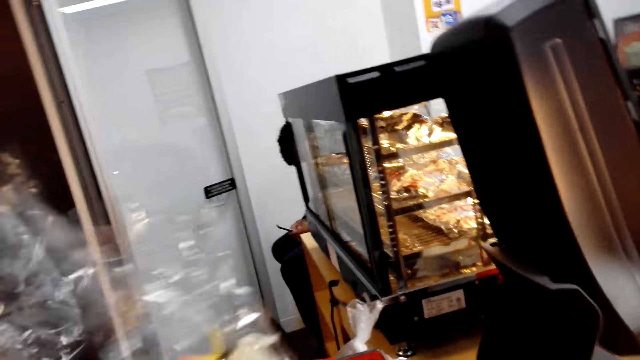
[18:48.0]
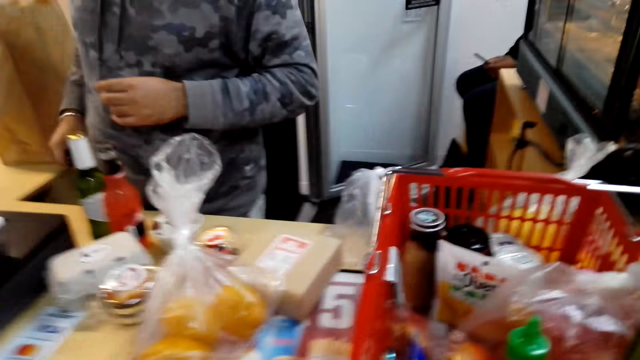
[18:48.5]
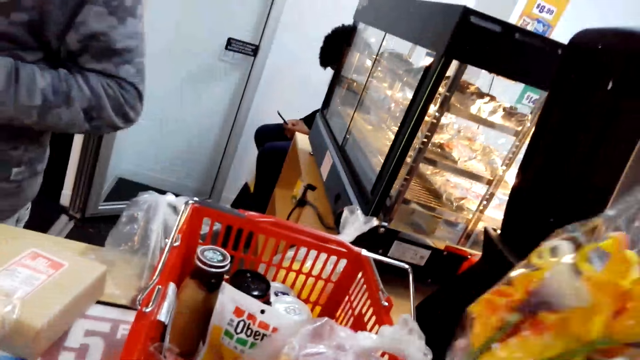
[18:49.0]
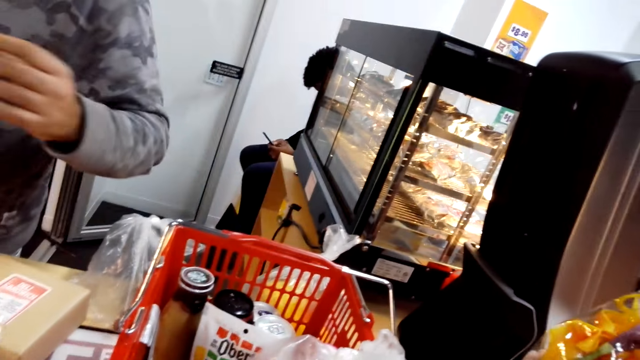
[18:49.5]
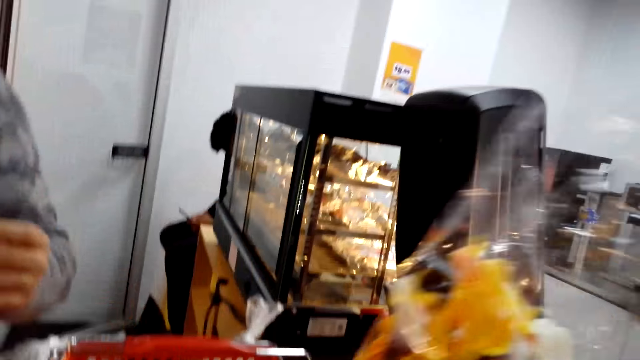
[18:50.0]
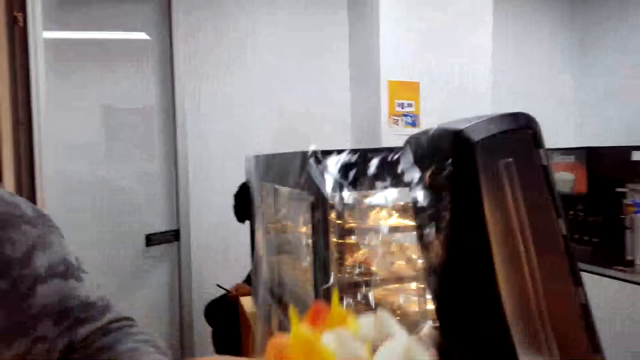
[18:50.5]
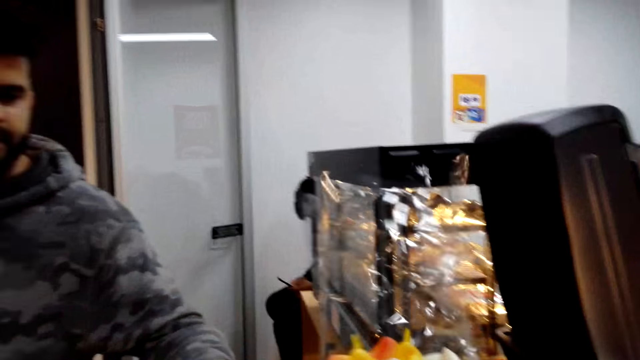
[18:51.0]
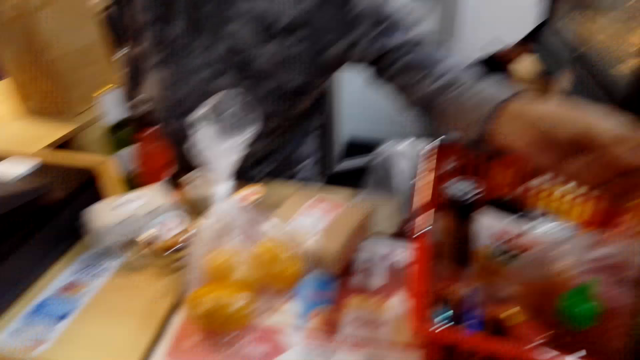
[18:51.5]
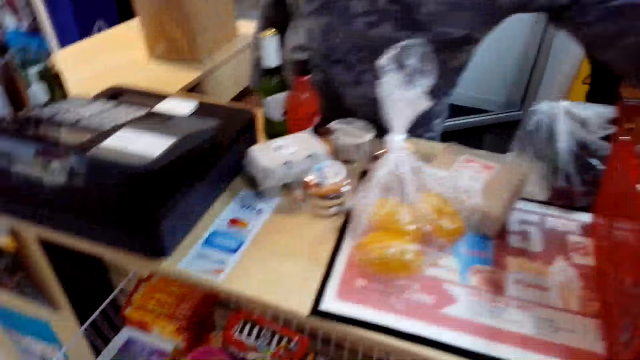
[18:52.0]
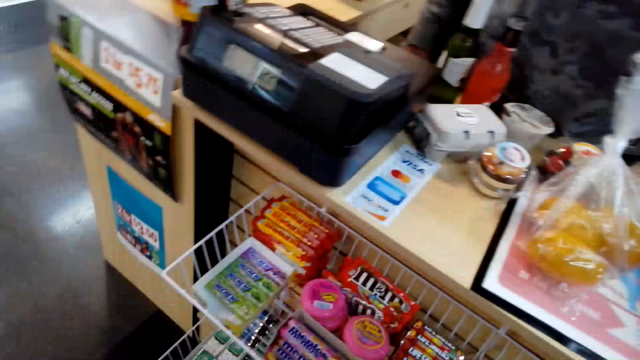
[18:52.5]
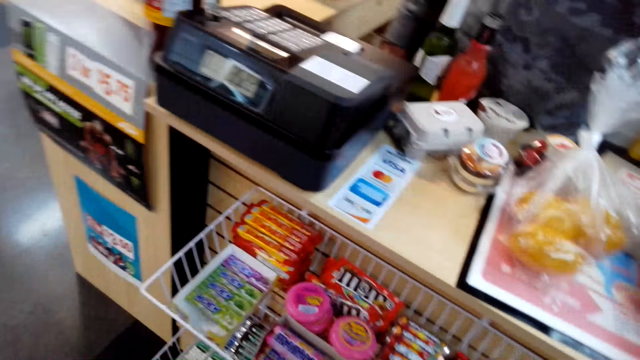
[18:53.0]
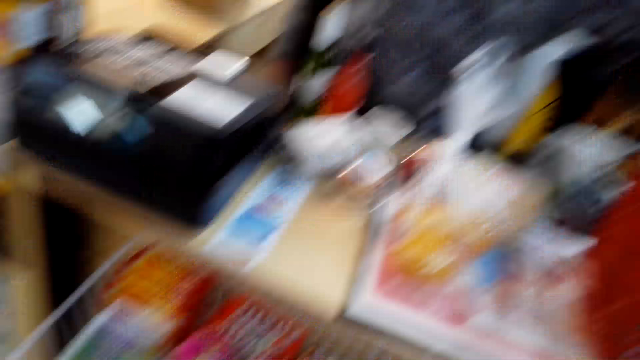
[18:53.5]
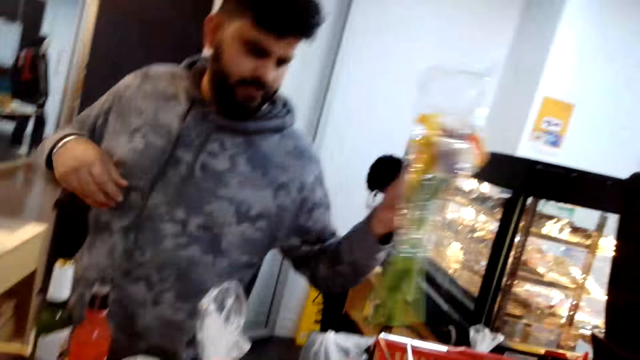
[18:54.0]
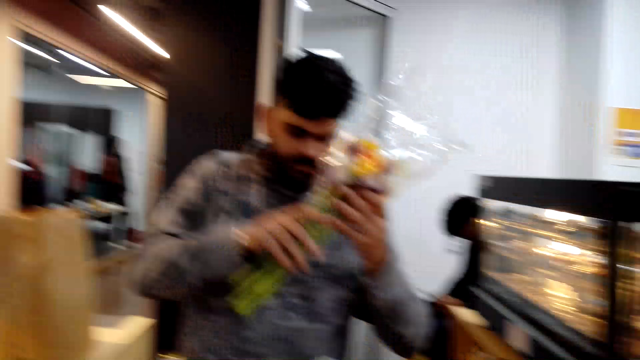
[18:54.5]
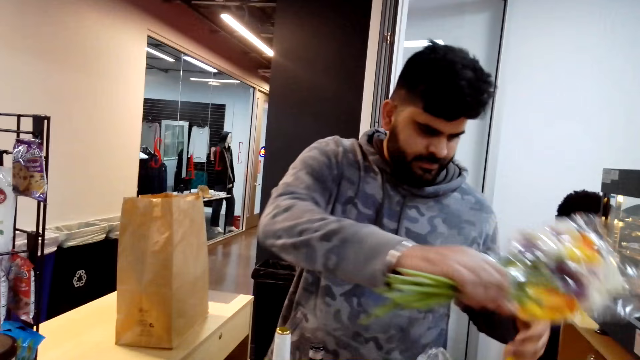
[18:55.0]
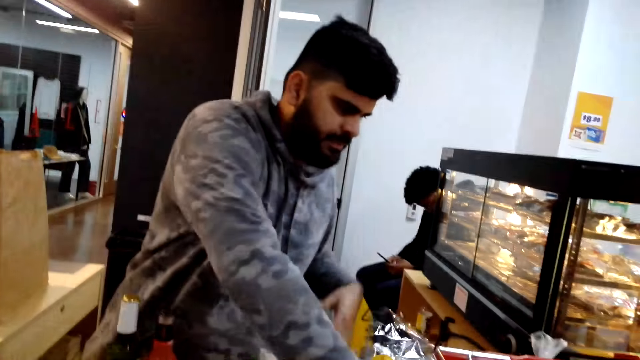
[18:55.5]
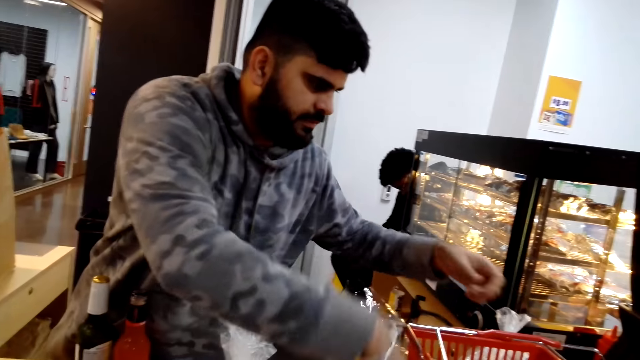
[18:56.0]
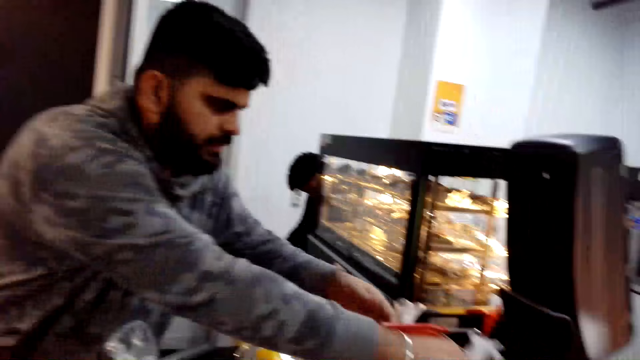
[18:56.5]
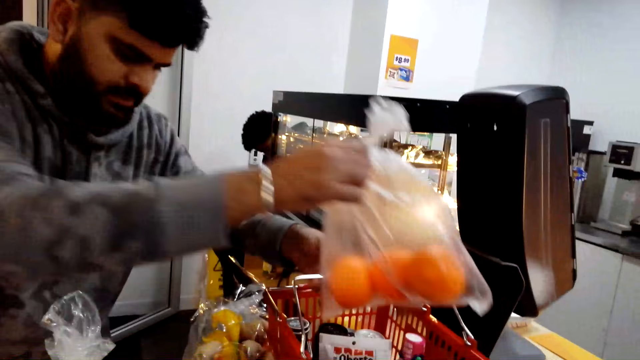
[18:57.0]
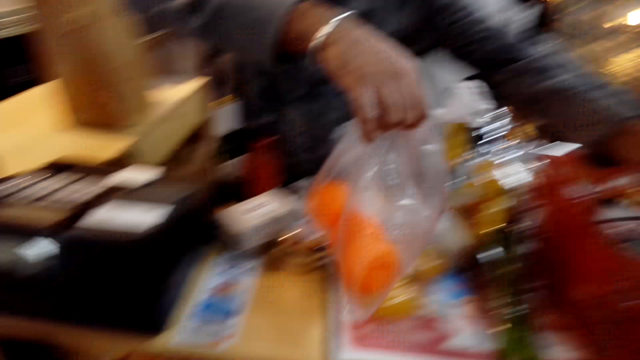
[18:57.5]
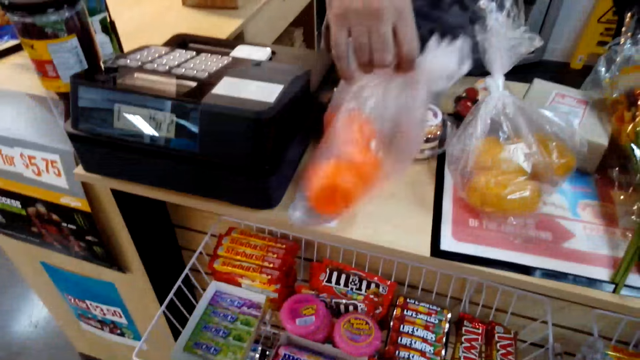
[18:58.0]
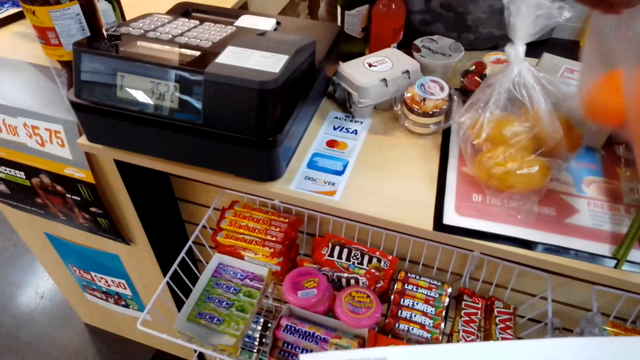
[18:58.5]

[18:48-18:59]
The camera wearer grabs the bouquet of flowers. They grab the bouquet of flowers again.

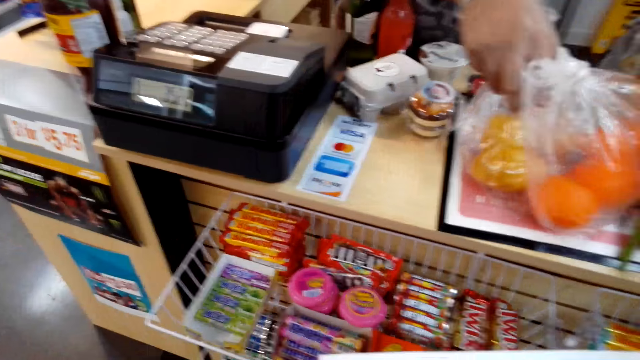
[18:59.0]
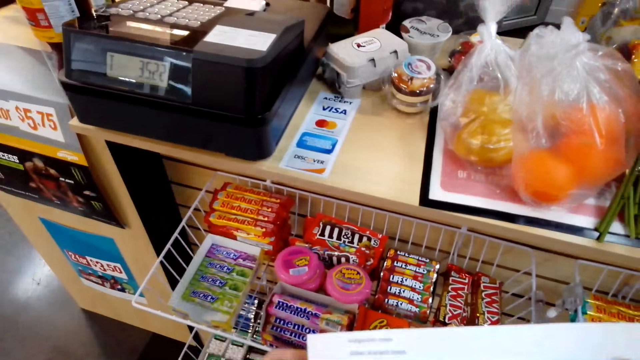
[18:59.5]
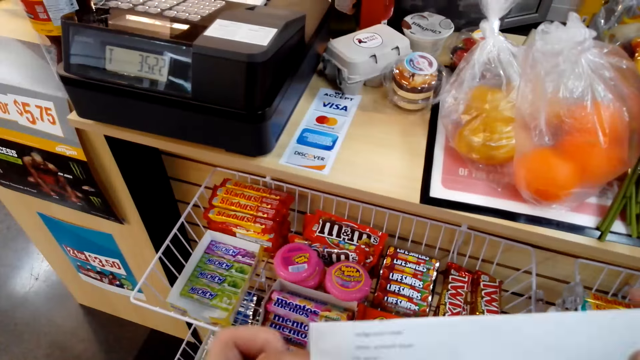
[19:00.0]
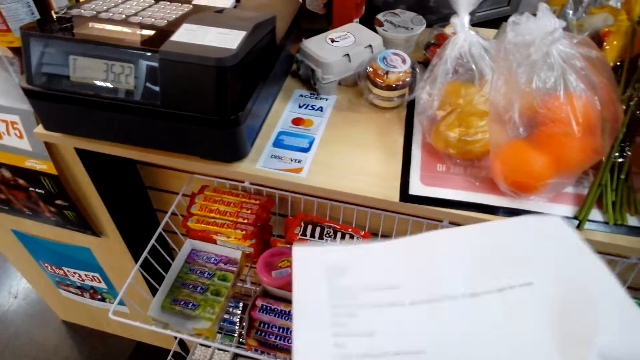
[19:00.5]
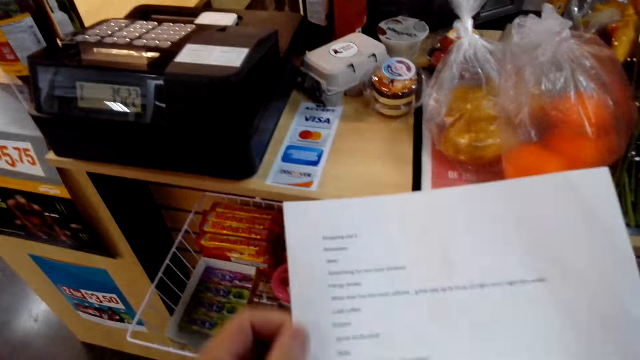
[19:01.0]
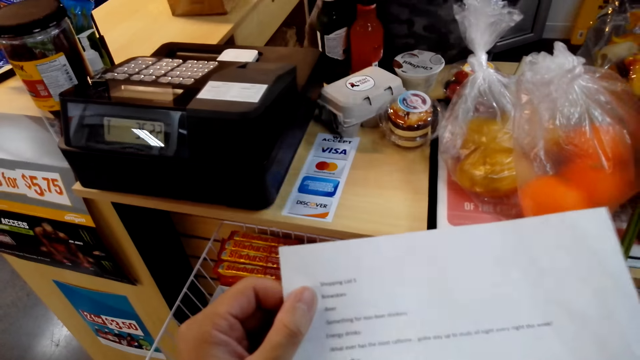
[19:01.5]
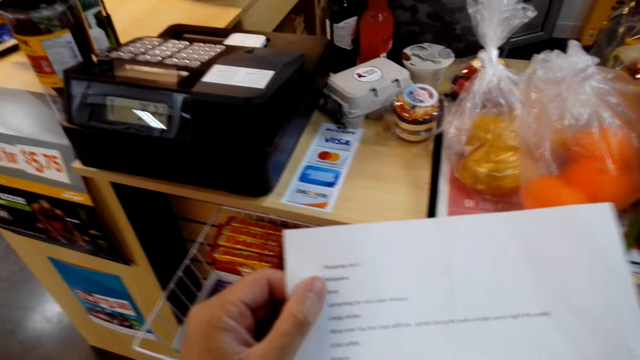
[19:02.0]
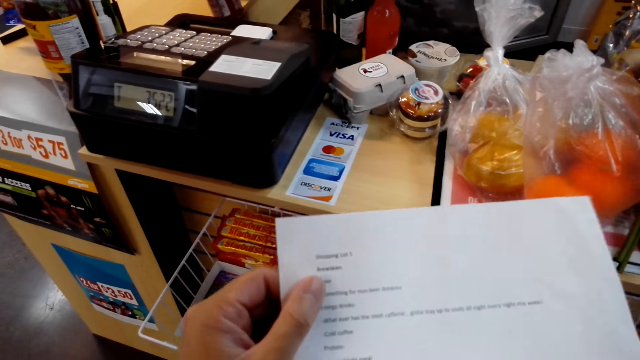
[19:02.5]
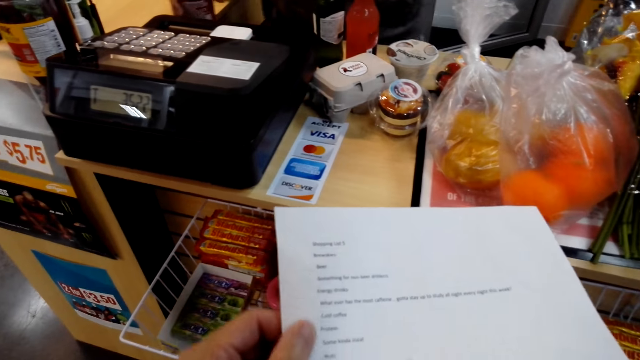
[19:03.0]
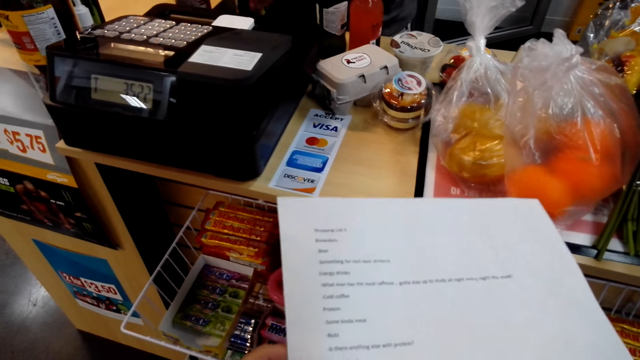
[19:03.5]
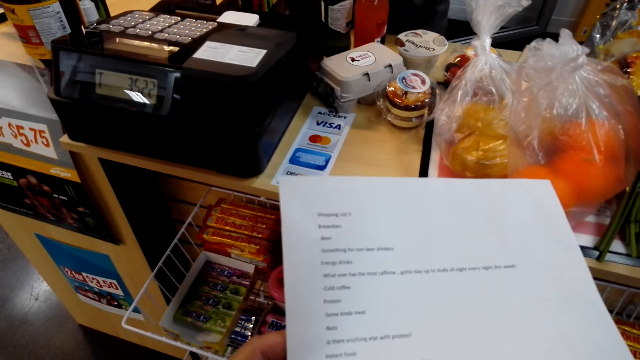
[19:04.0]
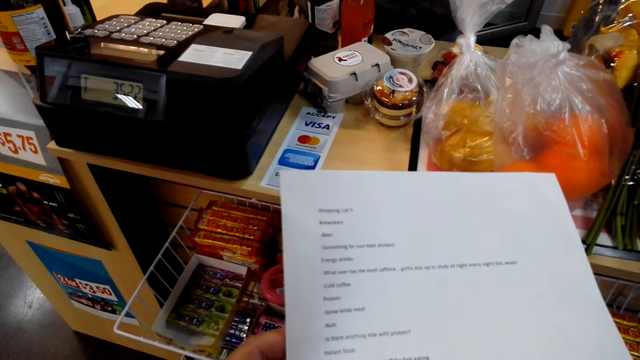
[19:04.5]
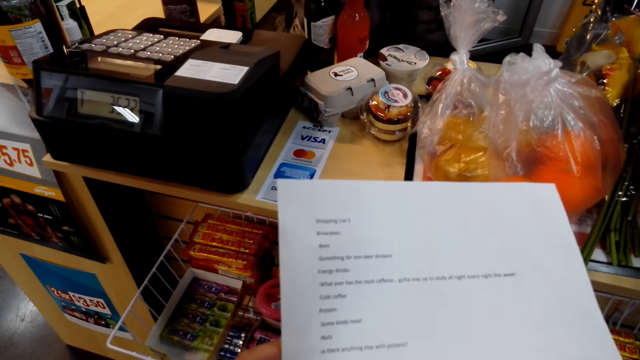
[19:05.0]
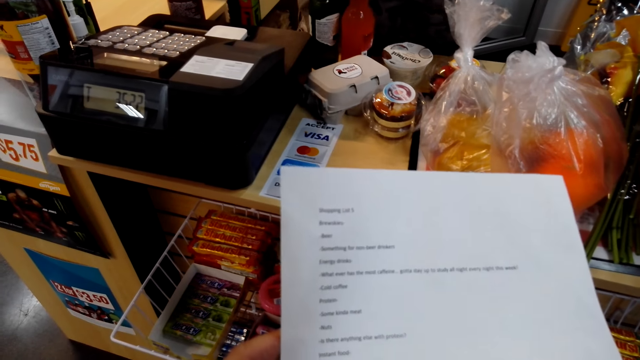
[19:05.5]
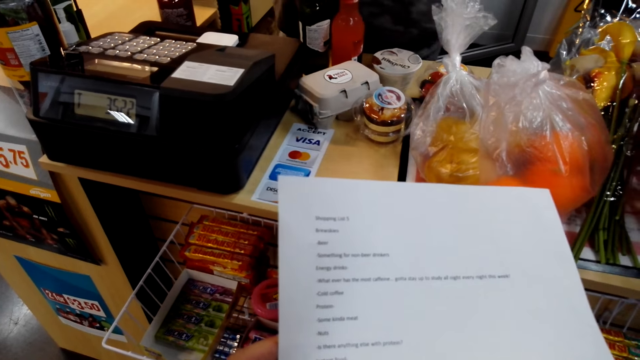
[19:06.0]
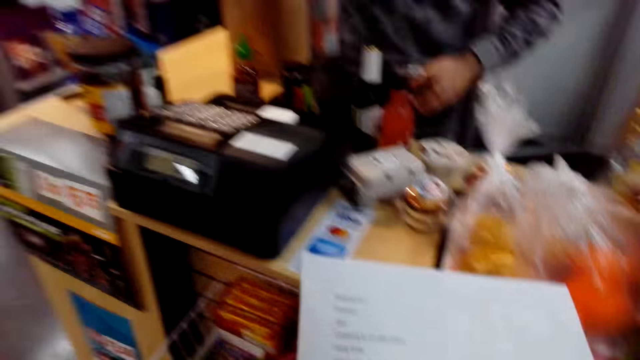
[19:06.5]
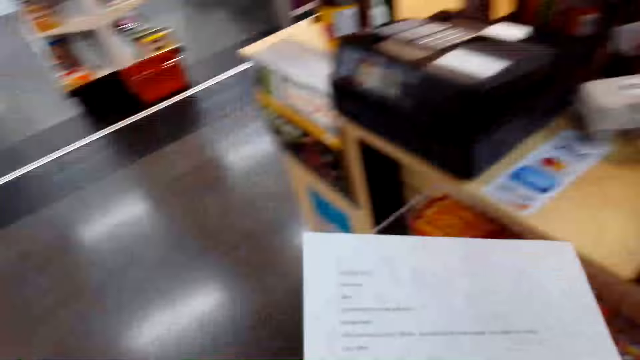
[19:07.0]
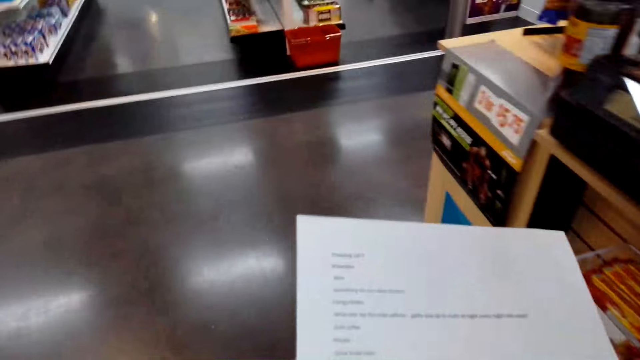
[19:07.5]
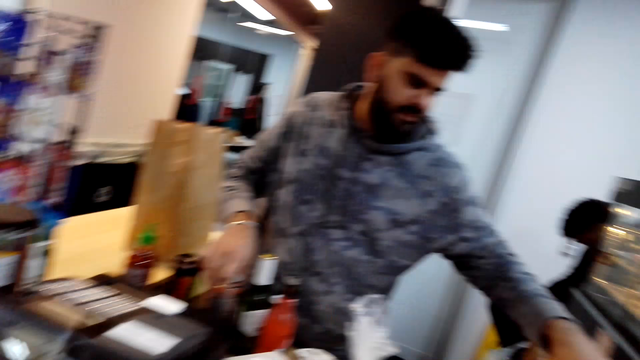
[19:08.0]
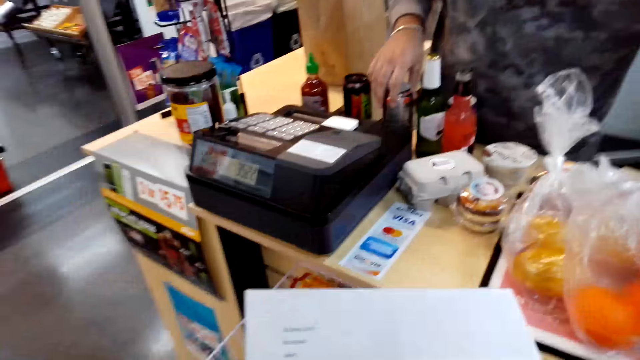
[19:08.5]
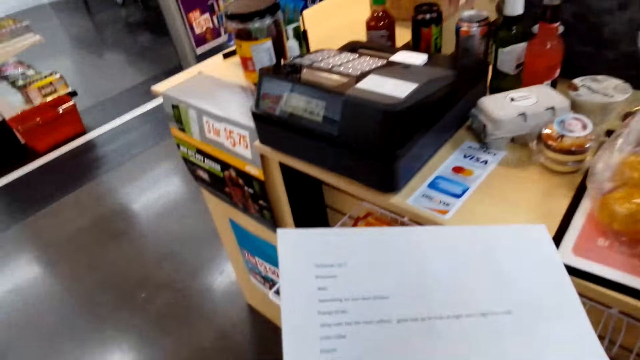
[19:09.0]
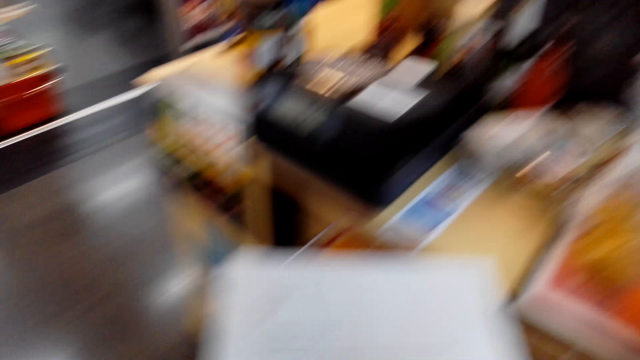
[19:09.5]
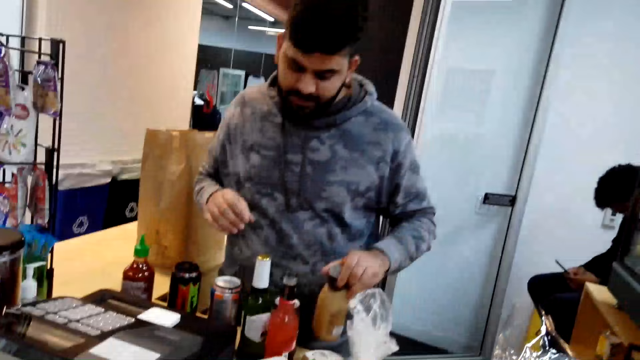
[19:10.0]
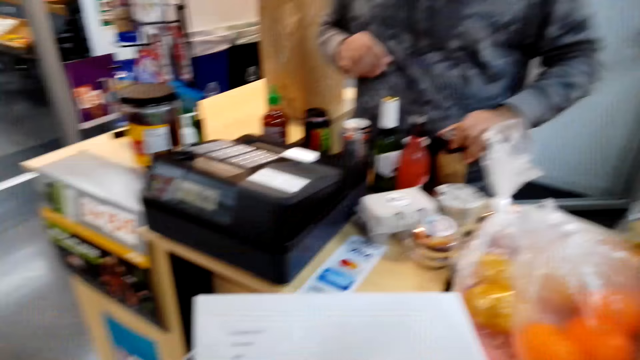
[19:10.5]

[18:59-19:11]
The camera wearer looks at the shopping list.
